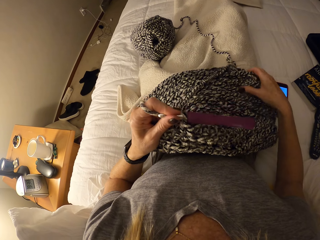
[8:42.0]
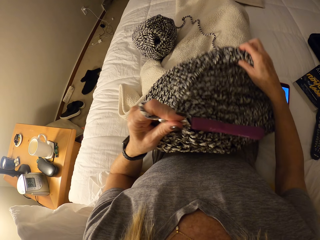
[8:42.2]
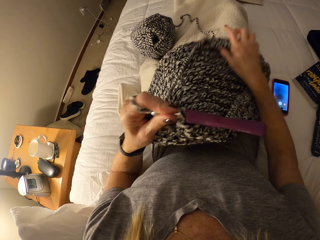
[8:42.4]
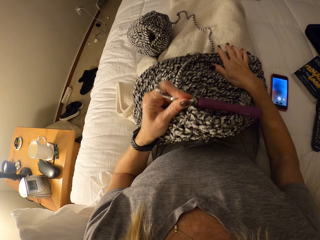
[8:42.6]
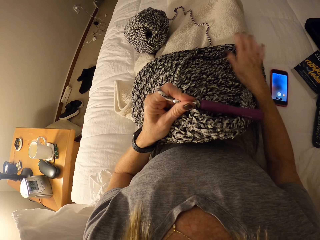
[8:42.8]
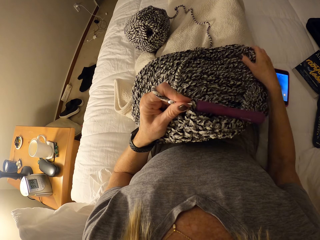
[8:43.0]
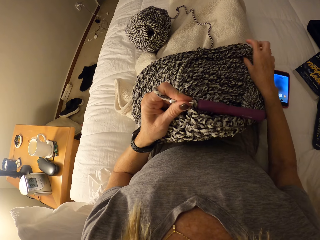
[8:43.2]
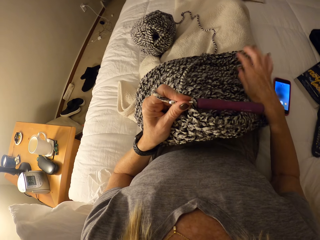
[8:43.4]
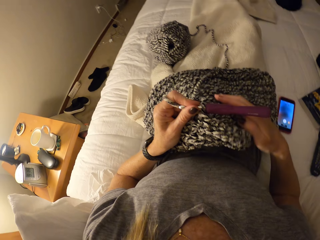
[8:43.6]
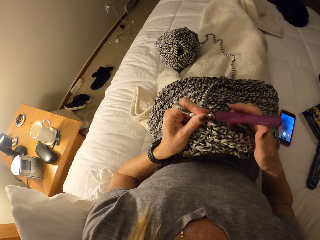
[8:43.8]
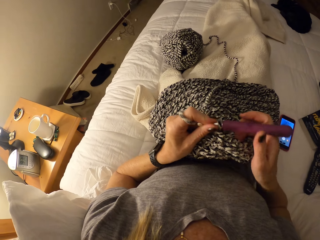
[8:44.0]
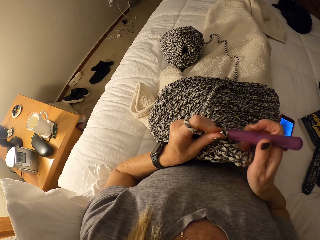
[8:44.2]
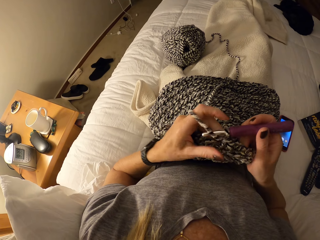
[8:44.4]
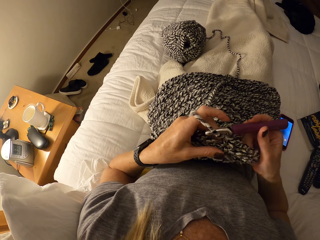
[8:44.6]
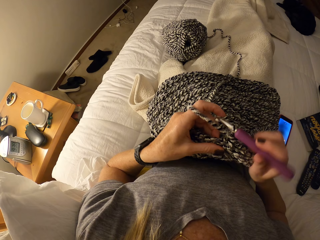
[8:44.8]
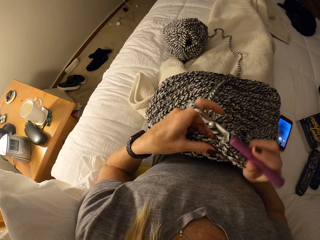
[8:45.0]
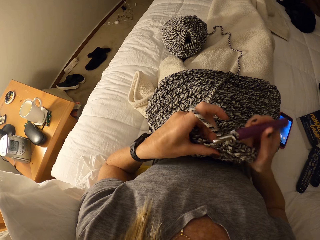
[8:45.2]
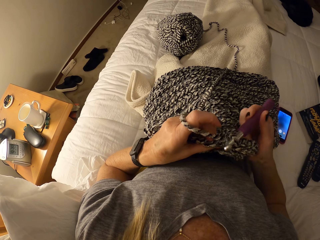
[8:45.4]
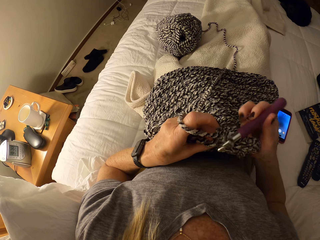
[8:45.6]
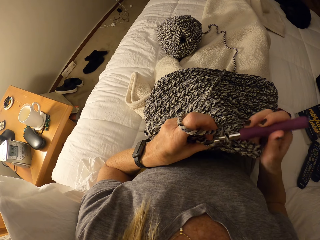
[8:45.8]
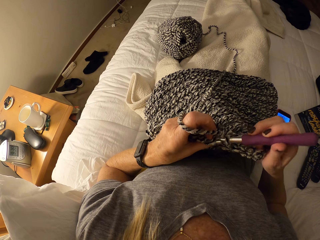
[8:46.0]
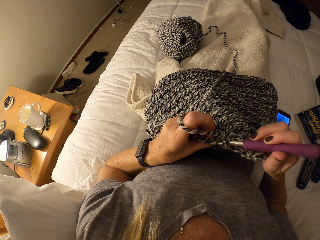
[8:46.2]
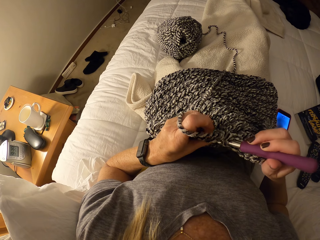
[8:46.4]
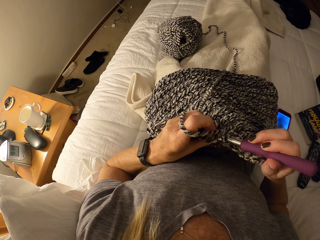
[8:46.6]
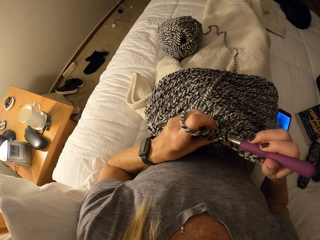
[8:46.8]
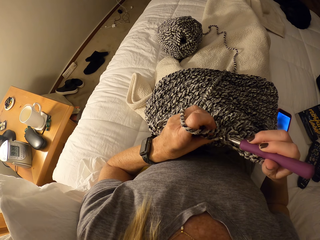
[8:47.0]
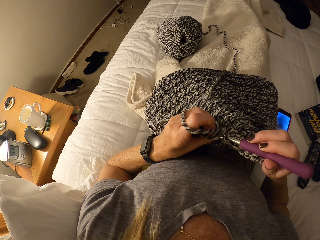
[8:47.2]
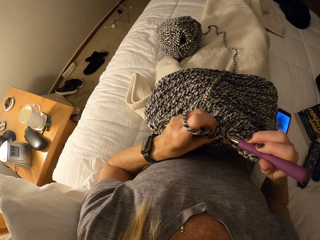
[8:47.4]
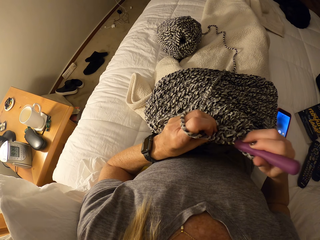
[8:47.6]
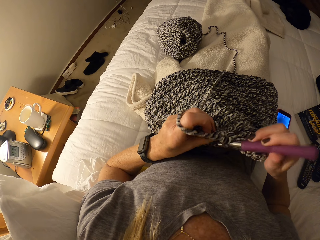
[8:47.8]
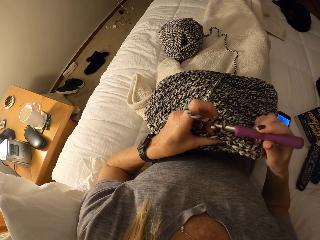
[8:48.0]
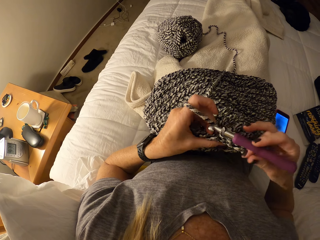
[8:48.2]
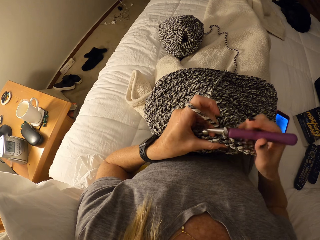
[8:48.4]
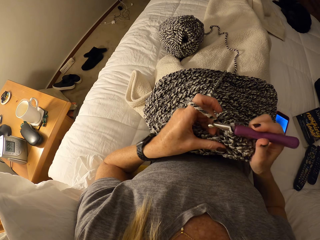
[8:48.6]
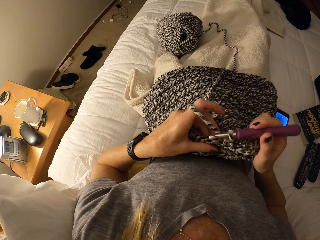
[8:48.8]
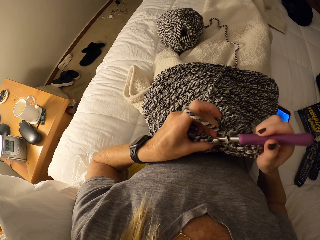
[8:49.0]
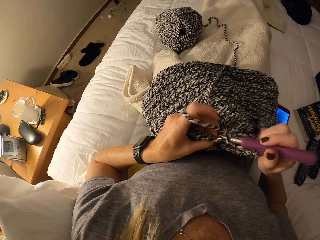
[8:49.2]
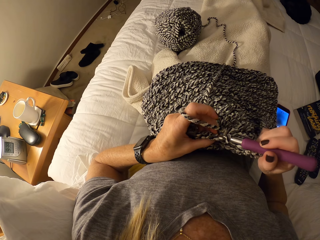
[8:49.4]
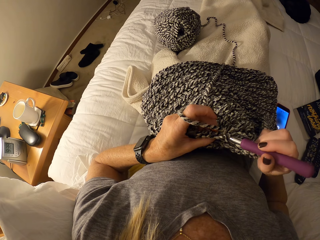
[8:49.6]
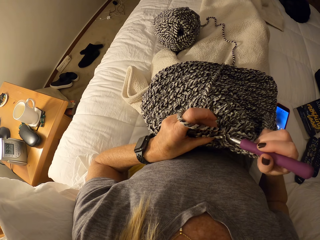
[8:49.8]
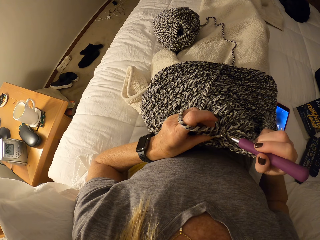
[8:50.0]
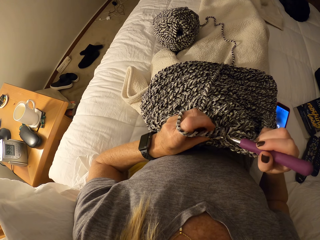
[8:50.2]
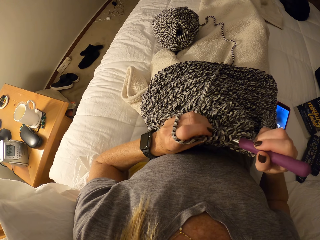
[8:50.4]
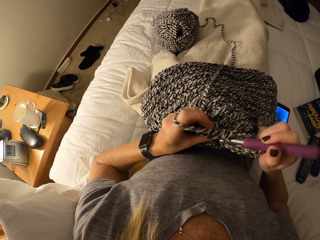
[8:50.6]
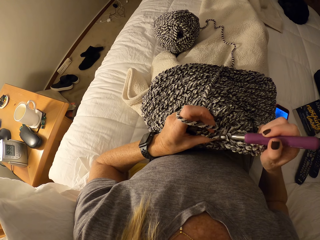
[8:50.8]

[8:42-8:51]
The camera wearer passes the crochet hook from her right hand to her left hand. She adjusts the crochet fabric on her body with her right hand. She stretches the fabric. She passes the crochet hook from her left hand to her right hand. She crochets the fabric with yarn and the crochet hook.

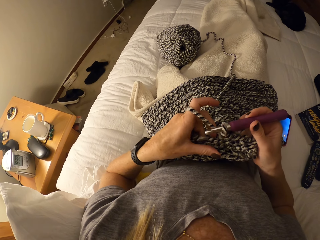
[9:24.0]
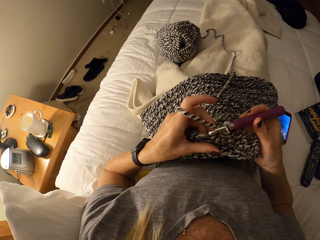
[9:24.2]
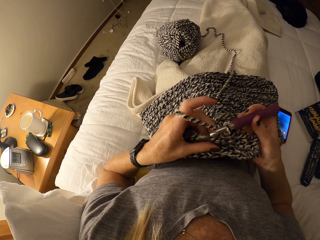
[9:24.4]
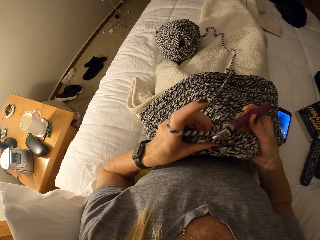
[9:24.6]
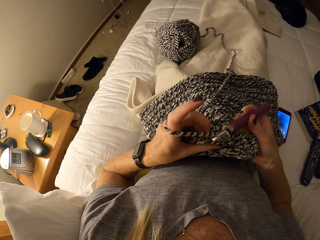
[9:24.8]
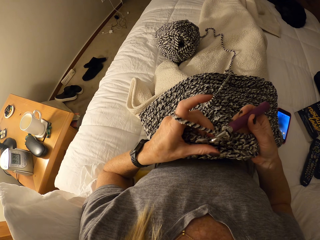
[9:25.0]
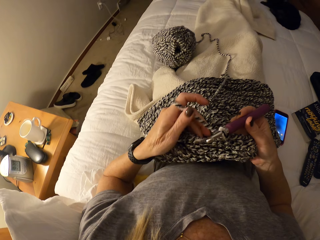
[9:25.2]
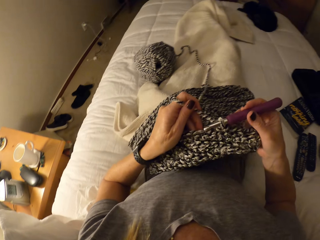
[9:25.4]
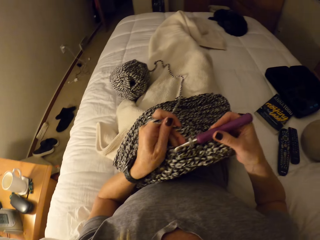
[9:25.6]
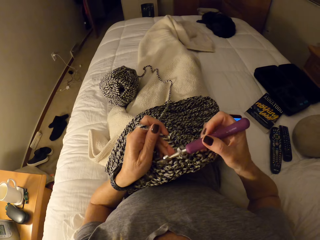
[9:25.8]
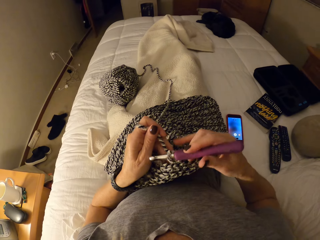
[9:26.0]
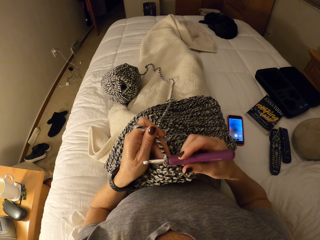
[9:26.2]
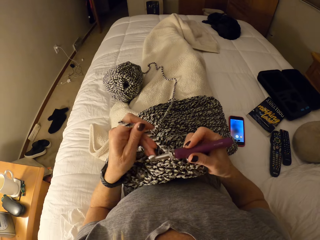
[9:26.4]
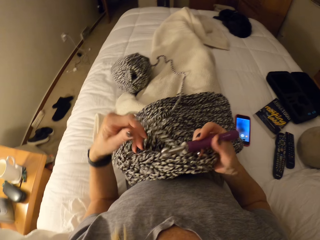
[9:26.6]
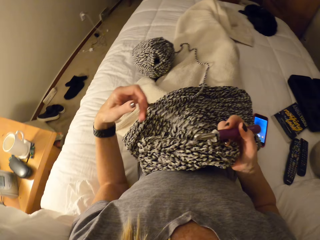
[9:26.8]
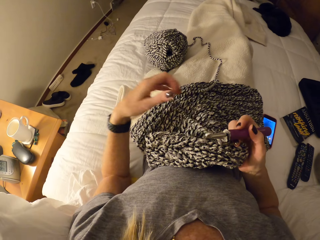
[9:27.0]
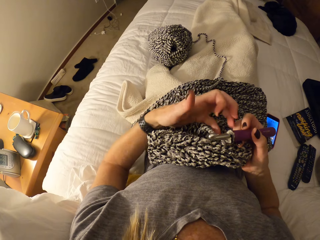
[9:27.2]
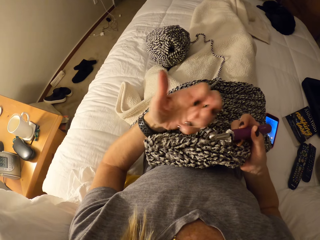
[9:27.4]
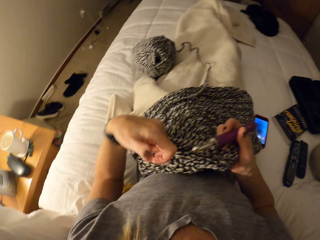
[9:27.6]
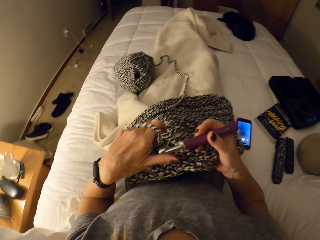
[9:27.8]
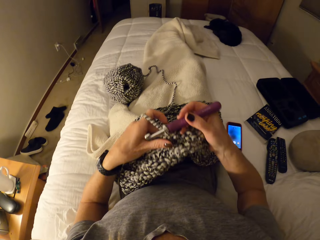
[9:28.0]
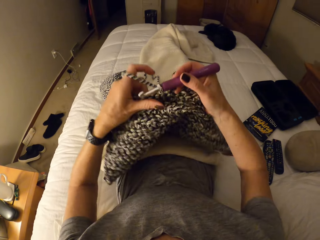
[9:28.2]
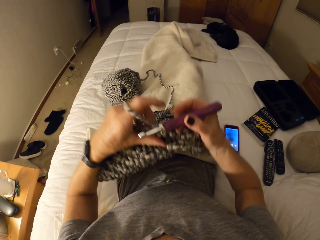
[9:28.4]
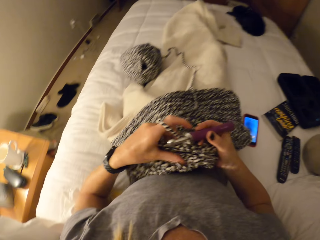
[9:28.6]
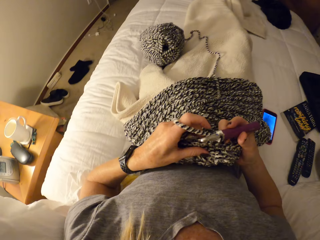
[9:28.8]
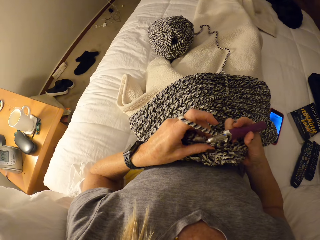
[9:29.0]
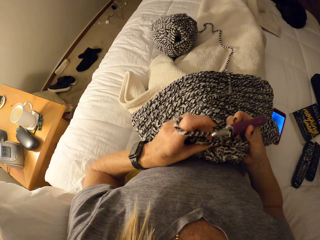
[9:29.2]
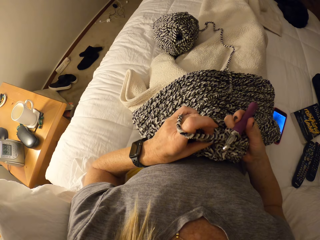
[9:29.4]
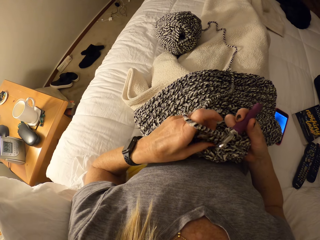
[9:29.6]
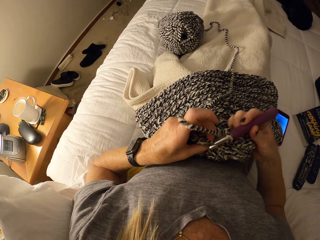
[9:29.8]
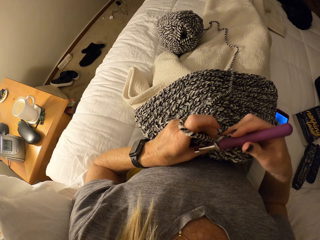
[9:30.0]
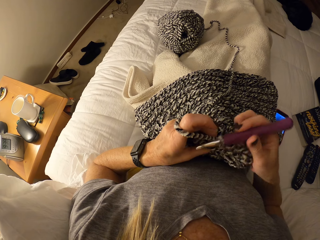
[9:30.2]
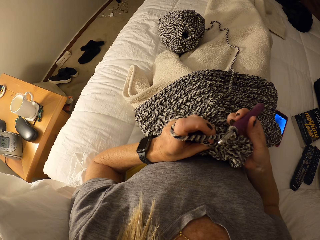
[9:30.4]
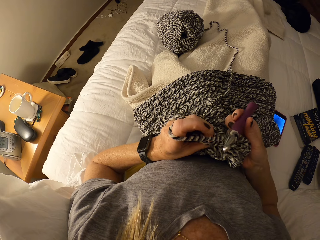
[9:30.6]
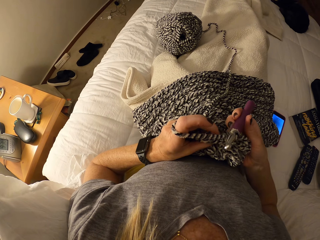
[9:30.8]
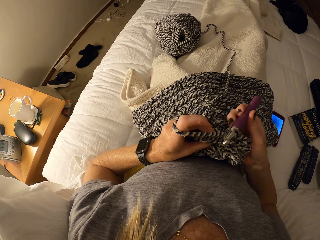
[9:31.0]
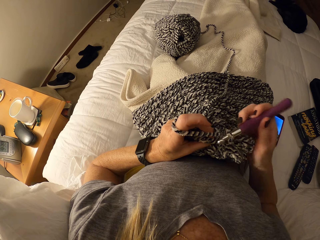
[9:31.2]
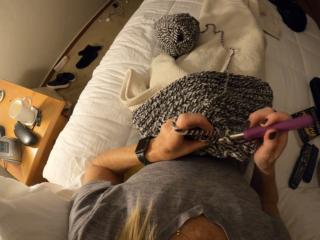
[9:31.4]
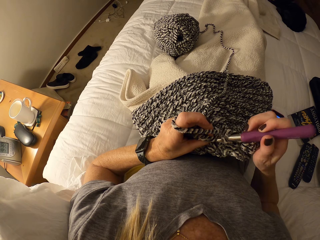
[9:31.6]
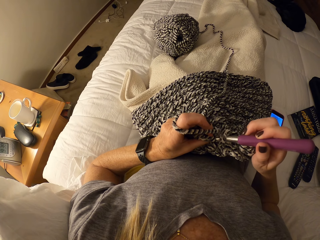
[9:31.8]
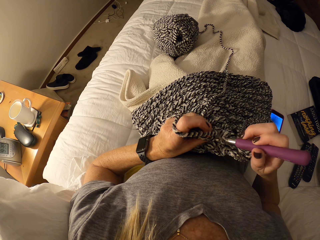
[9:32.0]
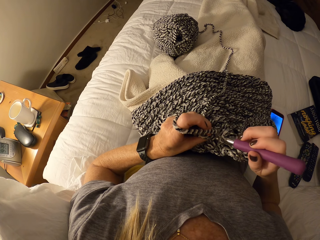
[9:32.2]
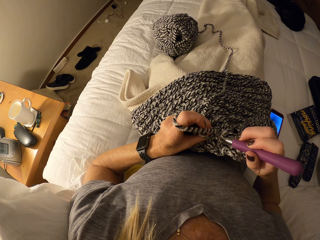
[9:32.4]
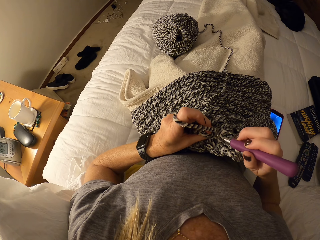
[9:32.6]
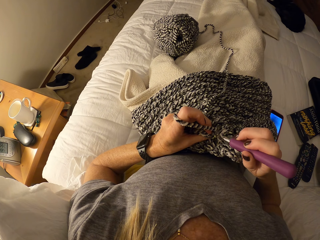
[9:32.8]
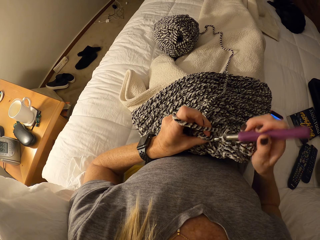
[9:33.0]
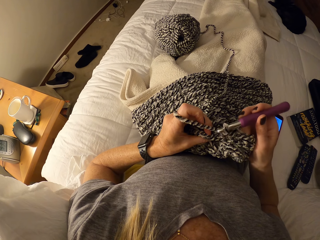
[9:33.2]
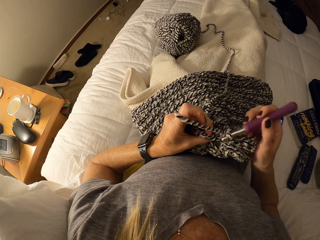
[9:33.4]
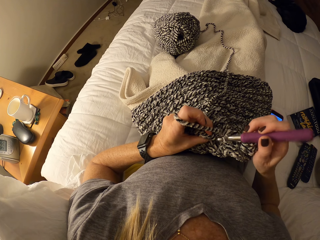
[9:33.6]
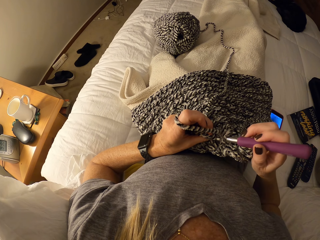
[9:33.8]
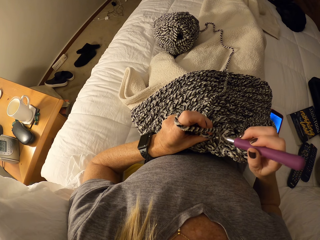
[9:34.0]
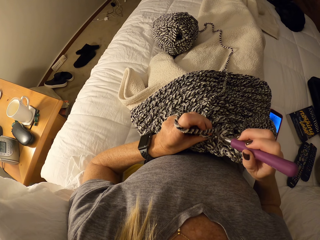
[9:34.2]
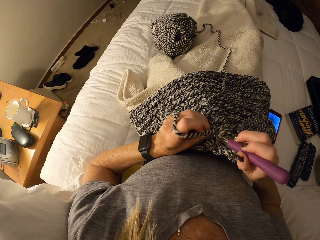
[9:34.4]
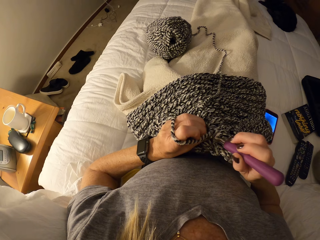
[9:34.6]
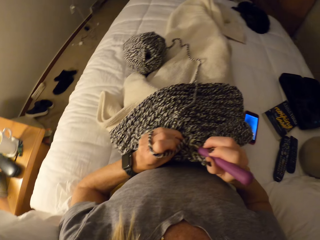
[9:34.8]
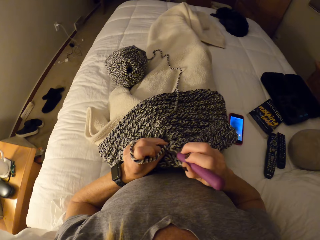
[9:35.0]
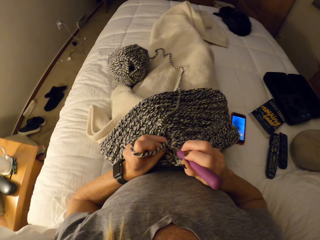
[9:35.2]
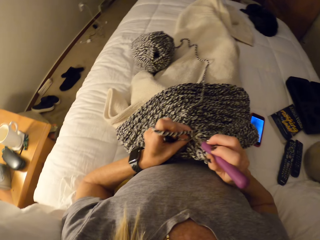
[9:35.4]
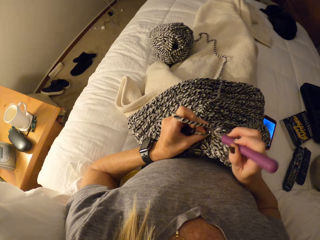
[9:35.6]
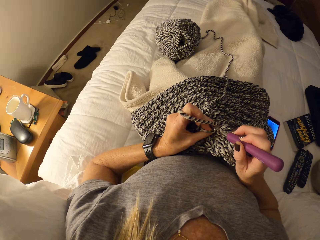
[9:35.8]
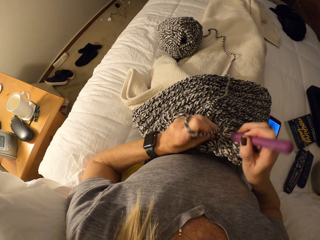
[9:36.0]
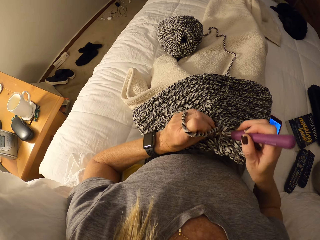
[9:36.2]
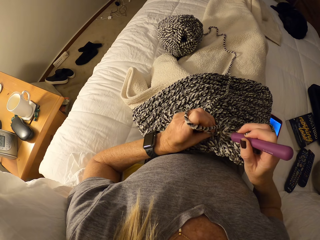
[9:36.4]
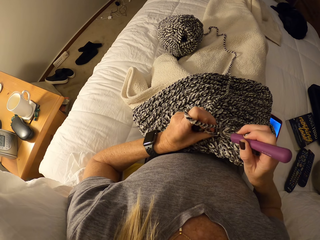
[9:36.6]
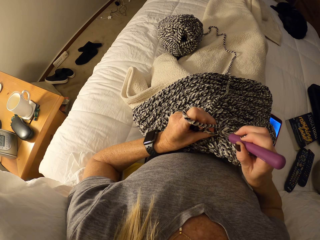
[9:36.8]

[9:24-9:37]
The camera wearer moves the crochet fabric on her body. She drops the yarn around her left hand on the crochet fabric. She wraps some yarn around her left hand. She raises the crochet fabric on her body up. She places the crochet fabric on her body. She crochets the fabric with yarn and the crochet hook.
